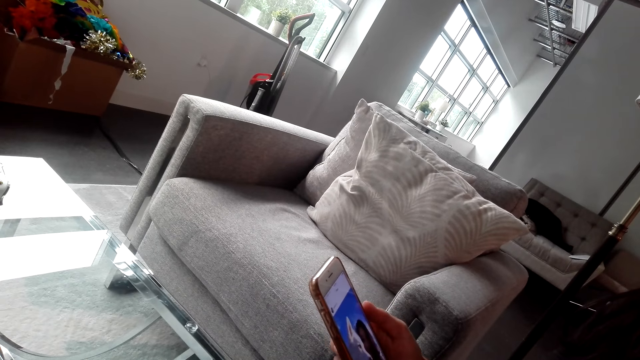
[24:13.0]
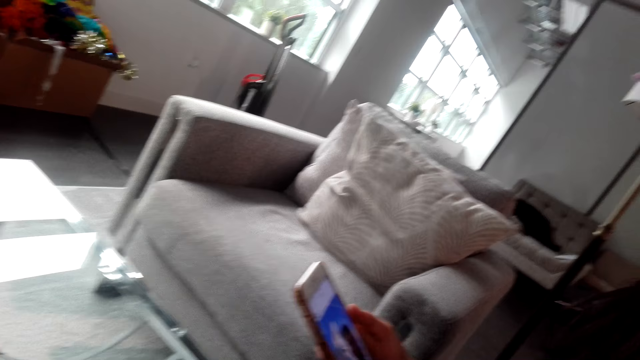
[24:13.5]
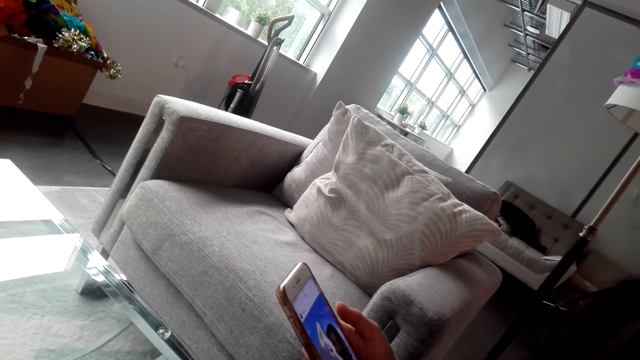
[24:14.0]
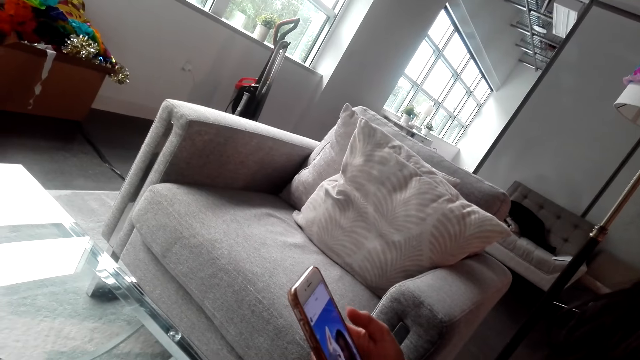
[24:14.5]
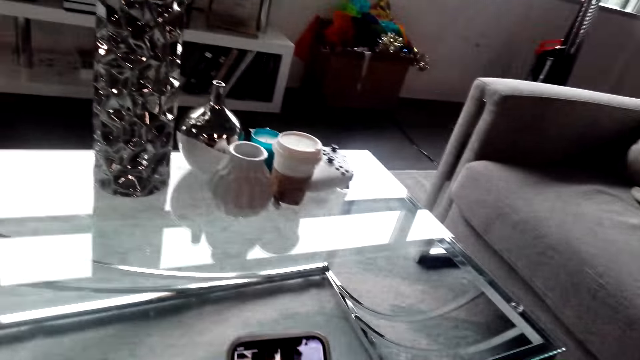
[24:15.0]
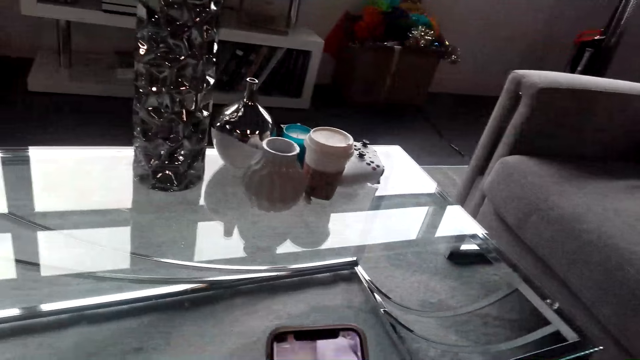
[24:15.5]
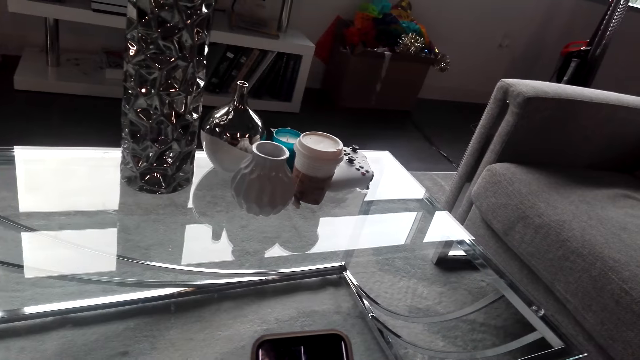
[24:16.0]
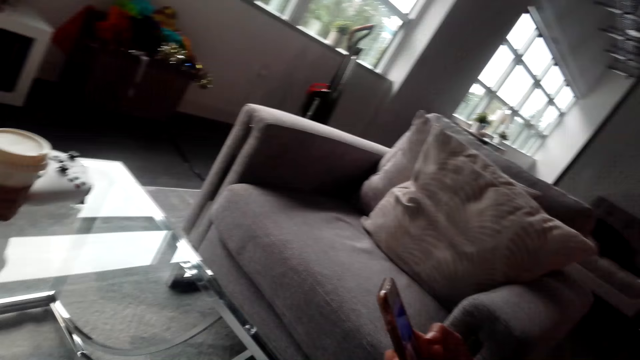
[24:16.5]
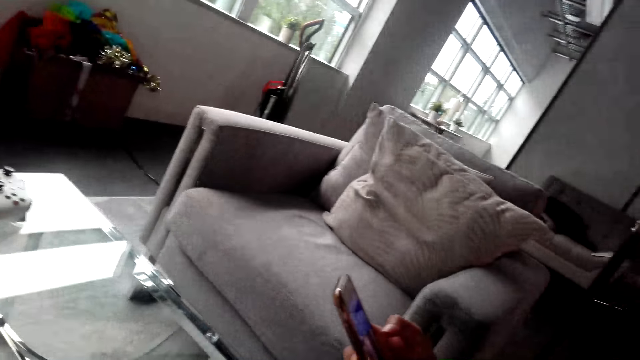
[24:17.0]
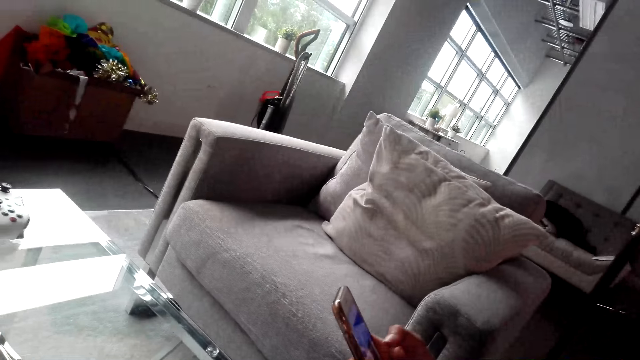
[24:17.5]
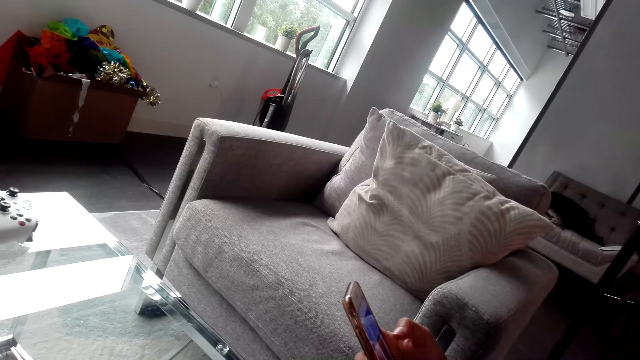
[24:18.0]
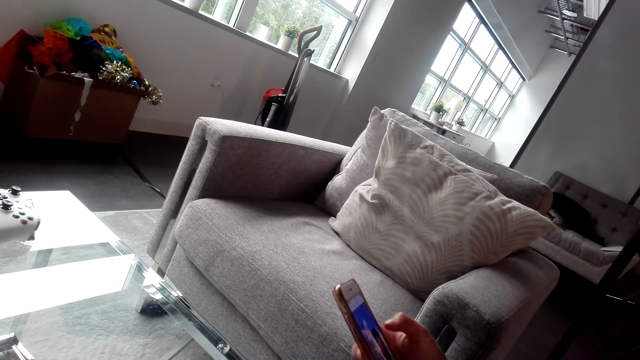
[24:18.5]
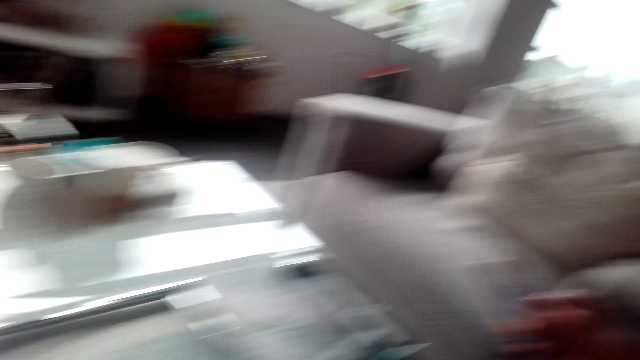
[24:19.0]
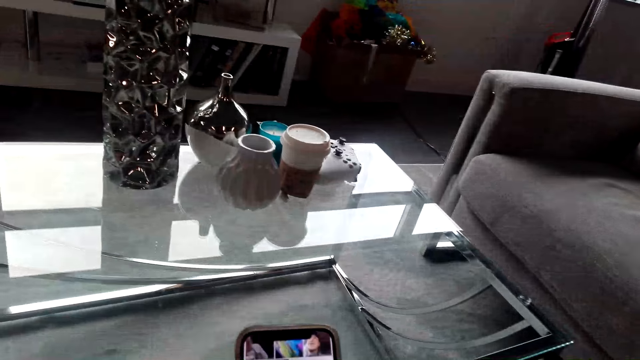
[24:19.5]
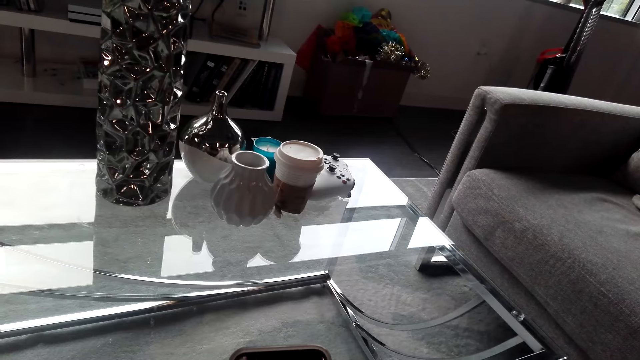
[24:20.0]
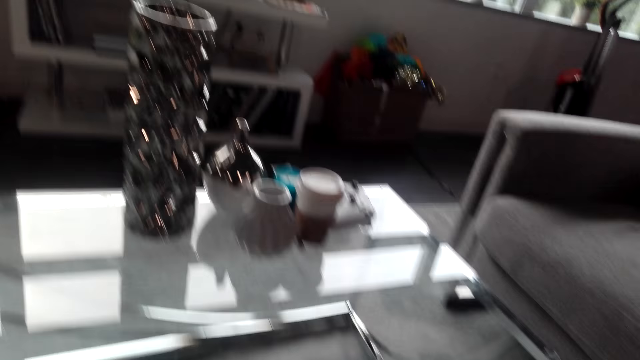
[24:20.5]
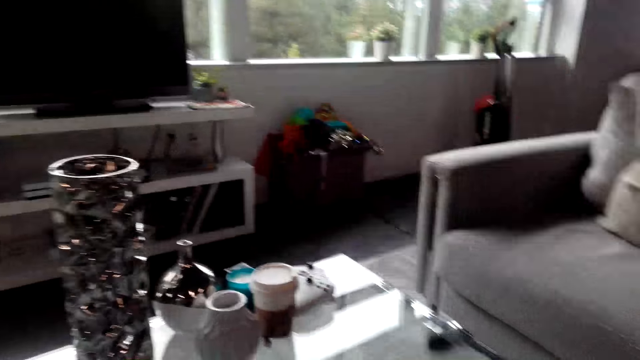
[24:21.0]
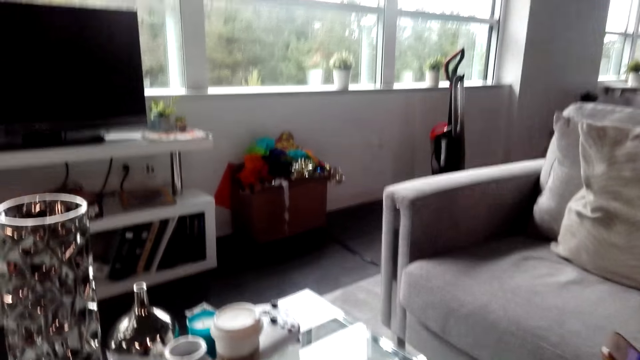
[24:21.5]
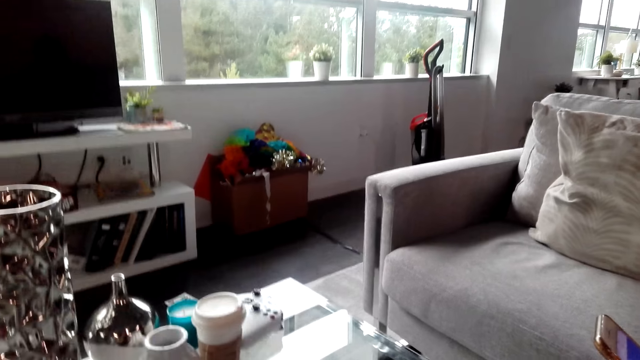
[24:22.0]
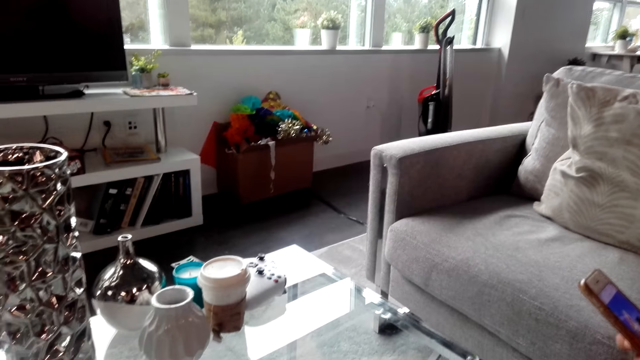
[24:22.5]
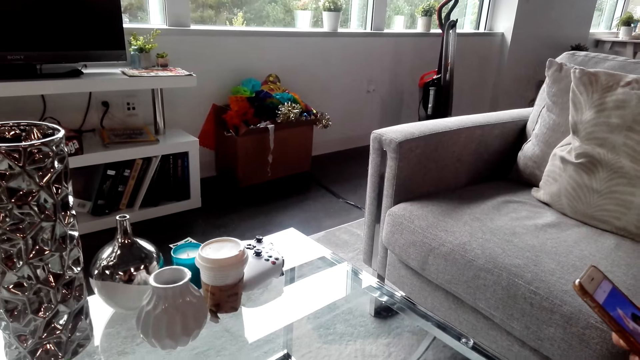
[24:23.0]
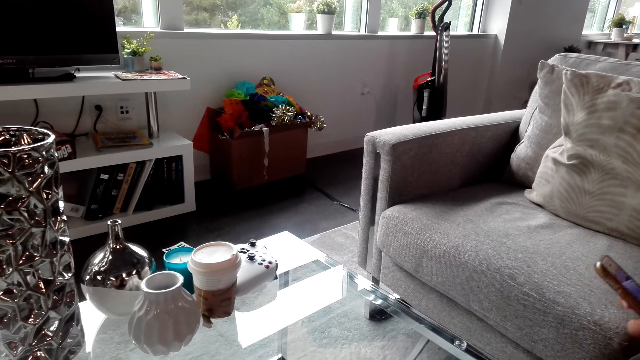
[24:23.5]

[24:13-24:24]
A woman converses with the camera wearer. The camera wearer operates a phone. They look around the shop. They converse with the woman. The woman operates a phone. The camera wearer operates the phone.

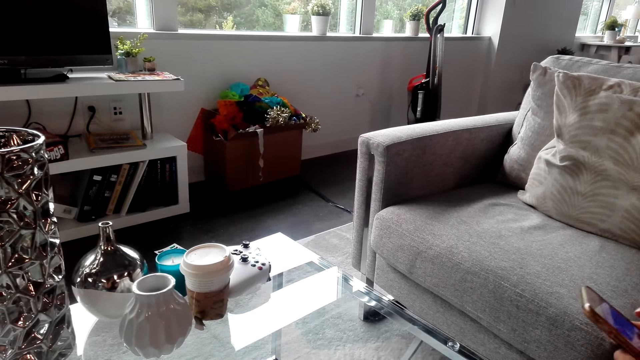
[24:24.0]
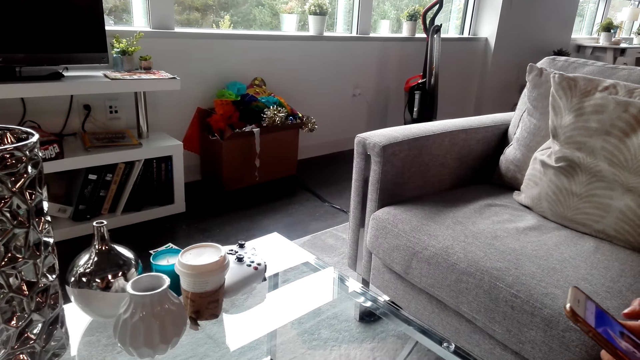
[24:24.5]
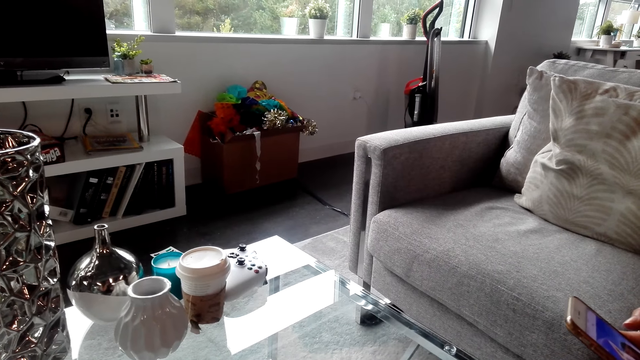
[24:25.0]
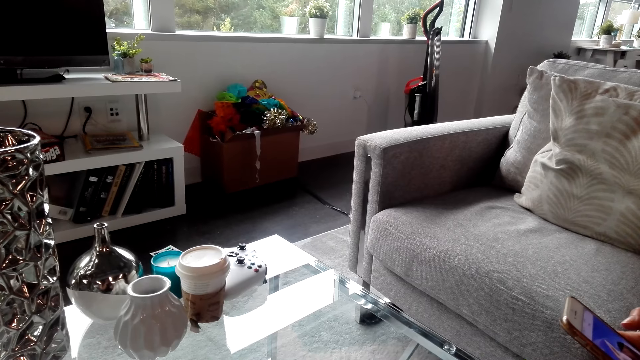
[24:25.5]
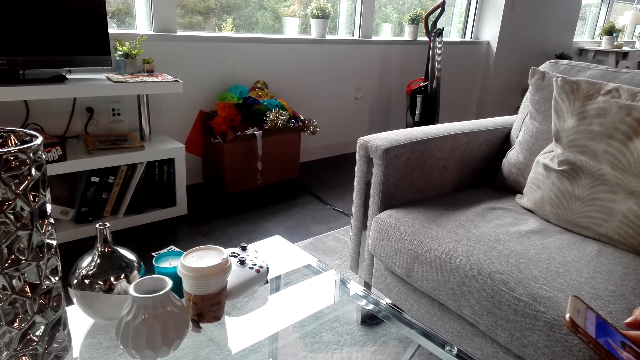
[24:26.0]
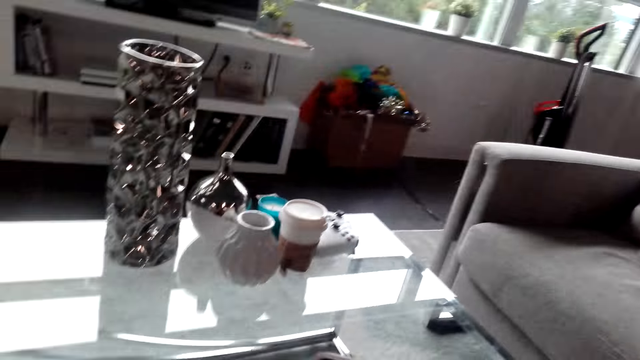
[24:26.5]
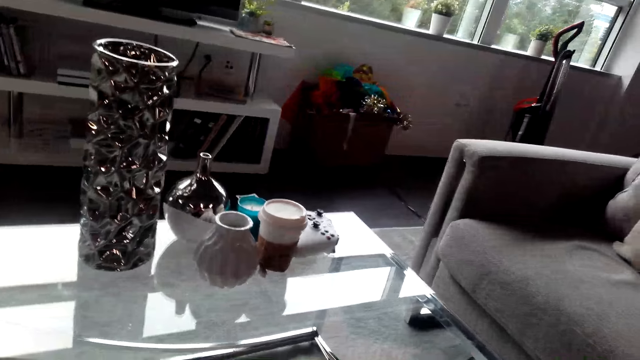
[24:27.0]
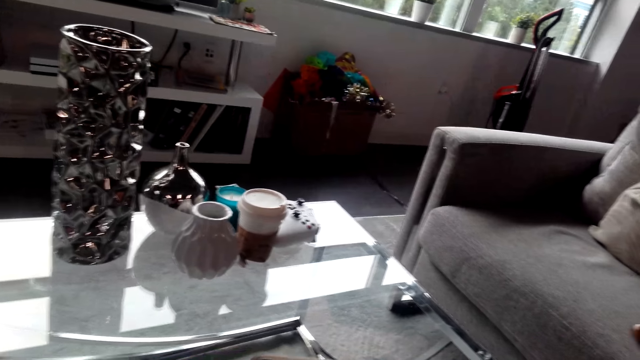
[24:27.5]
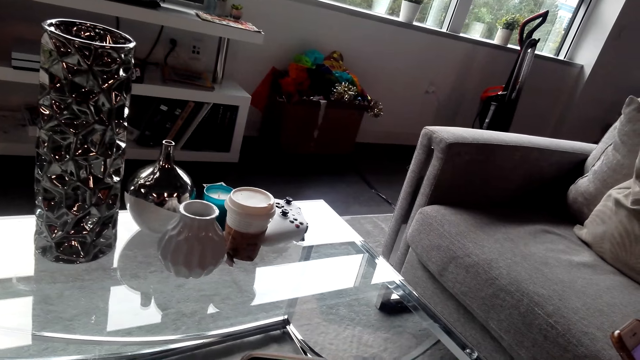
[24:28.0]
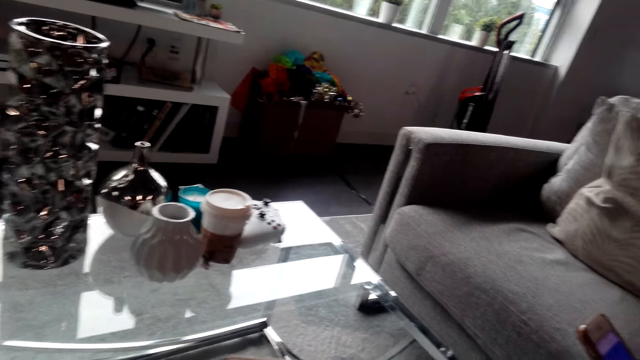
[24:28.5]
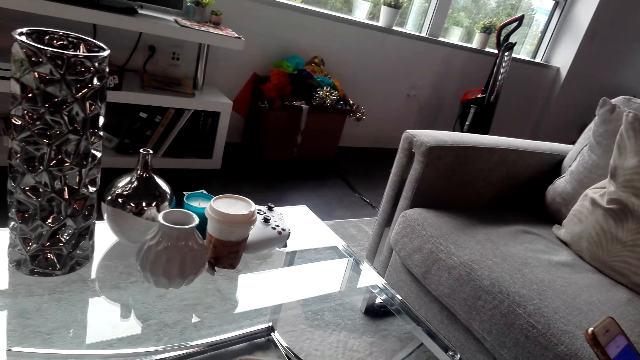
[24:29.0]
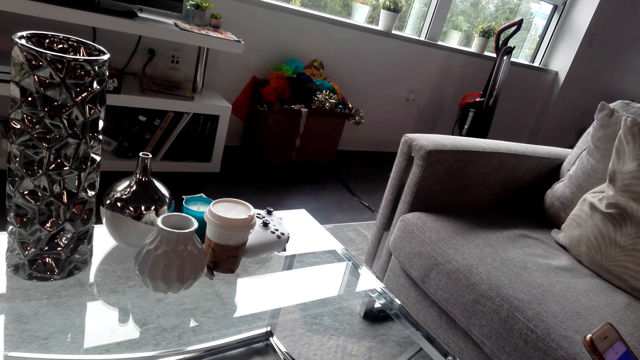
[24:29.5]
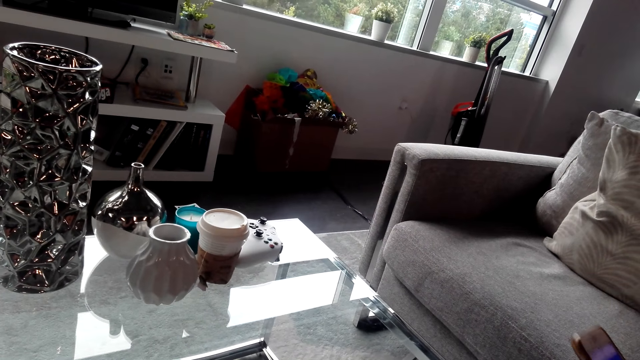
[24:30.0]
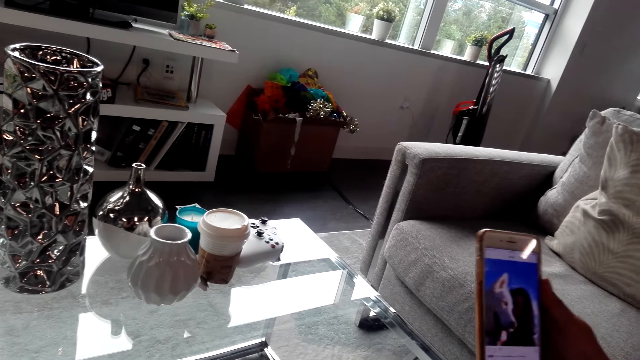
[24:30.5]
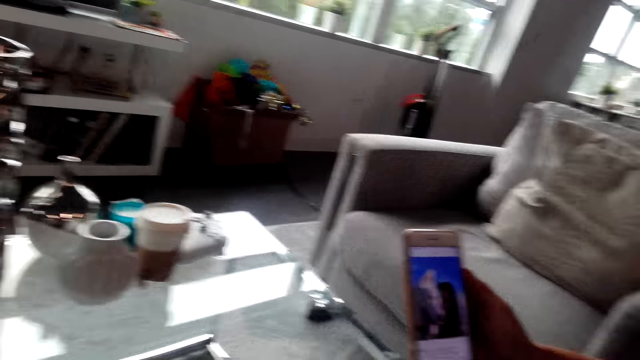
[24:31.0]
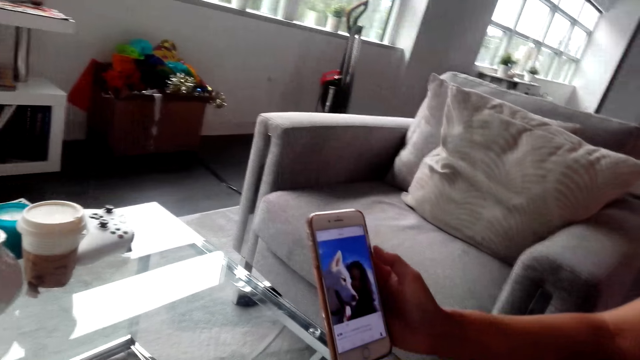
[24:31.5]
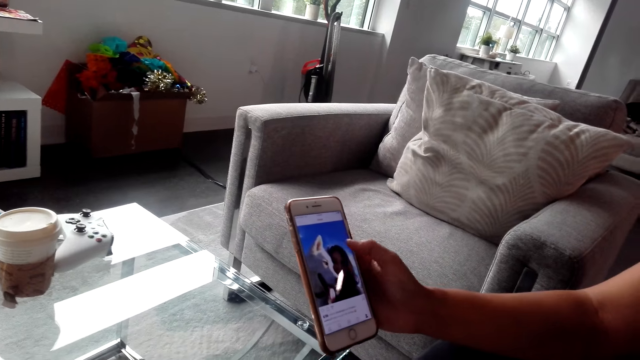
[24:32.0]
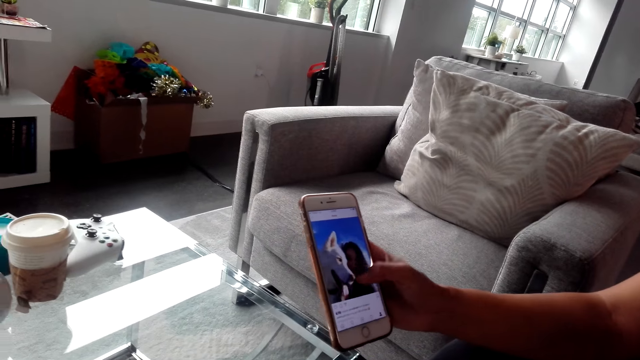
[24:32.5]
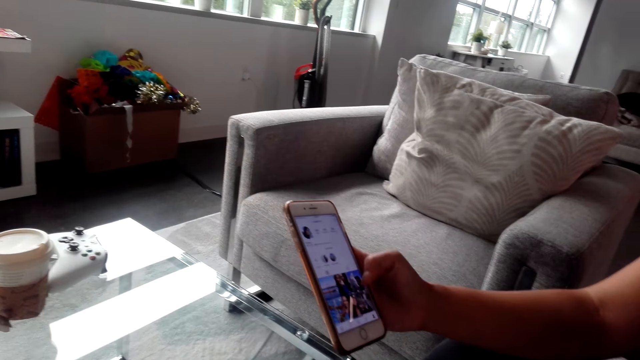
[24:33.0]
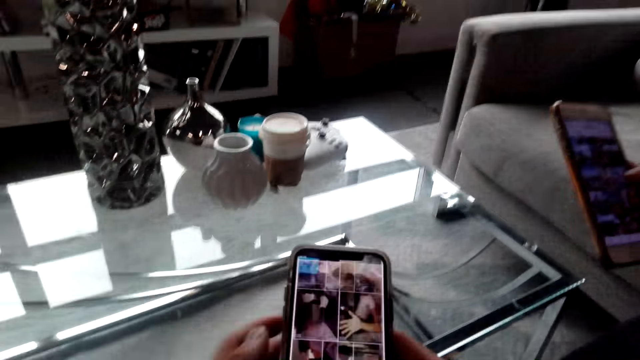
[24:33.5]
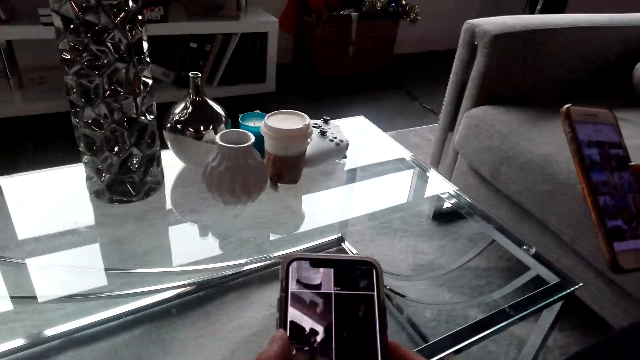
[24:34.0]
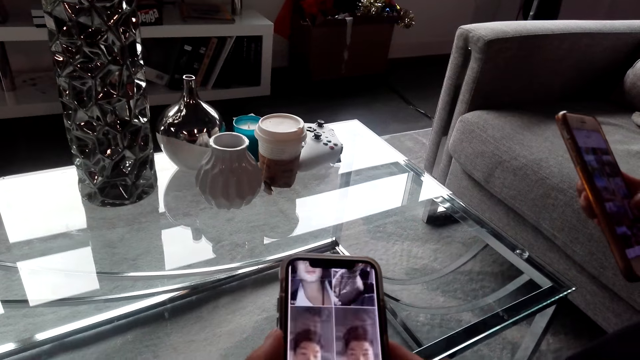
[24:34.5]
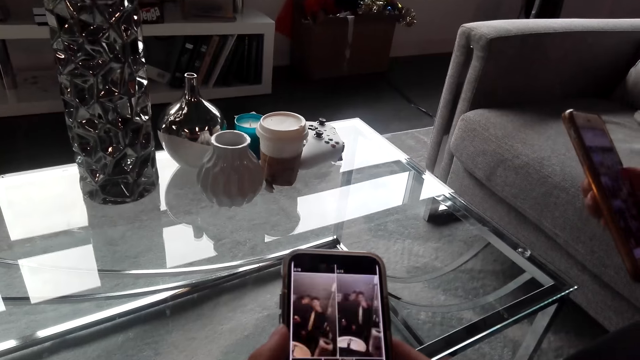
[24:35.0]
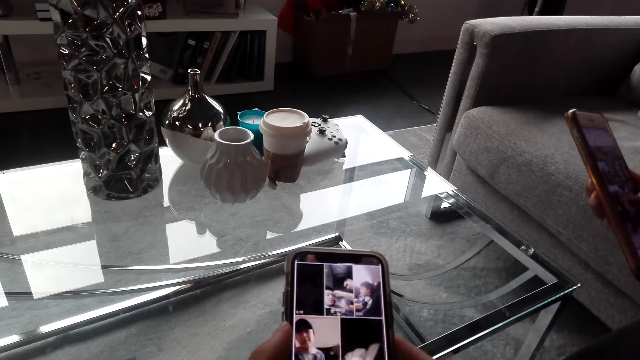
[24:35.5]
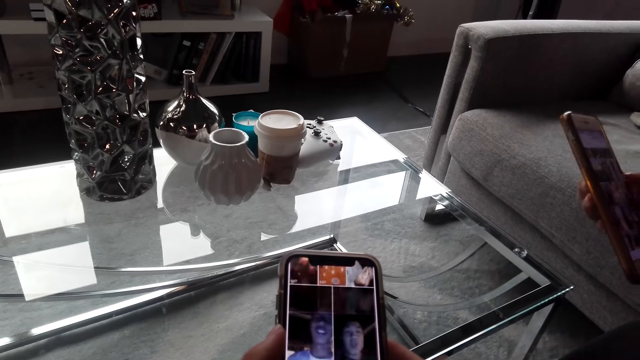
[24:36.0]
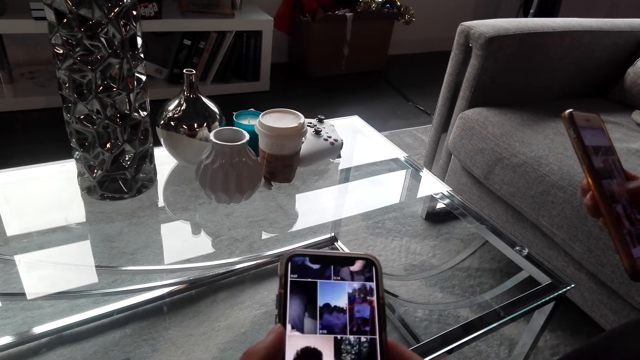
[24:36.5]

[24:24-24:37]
The camera wearer looks at the table. They converse with a woman. They look at the woman's phone. The woman operates a phone. The camera wearer scrolls the phone.
